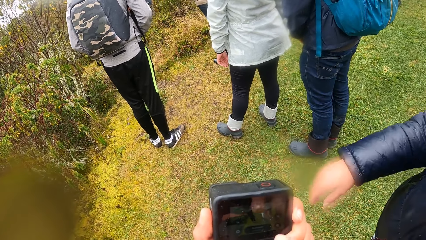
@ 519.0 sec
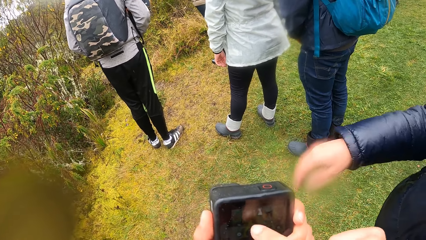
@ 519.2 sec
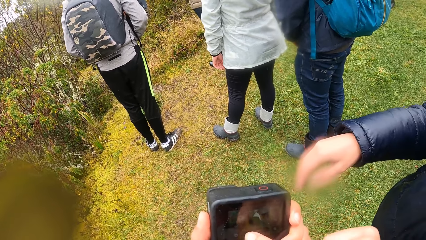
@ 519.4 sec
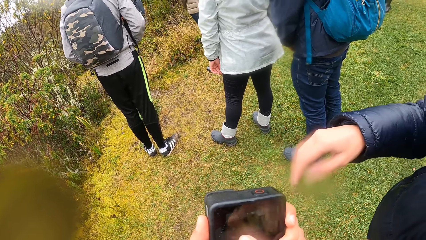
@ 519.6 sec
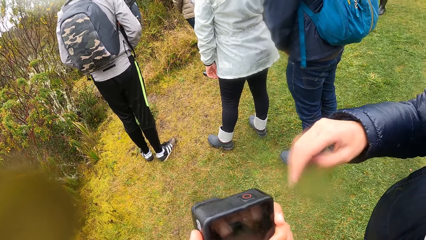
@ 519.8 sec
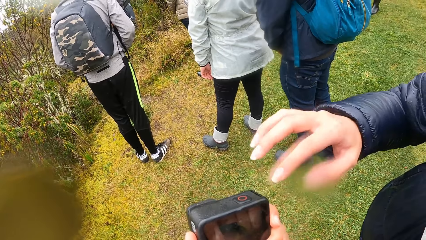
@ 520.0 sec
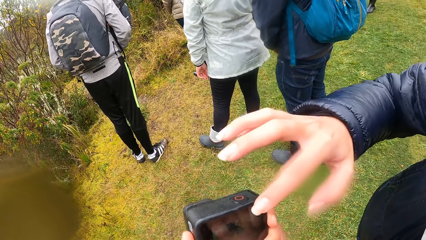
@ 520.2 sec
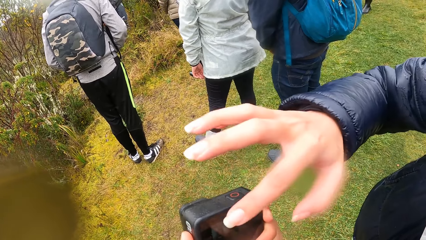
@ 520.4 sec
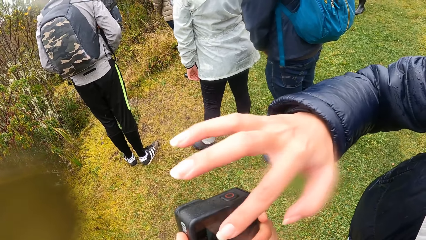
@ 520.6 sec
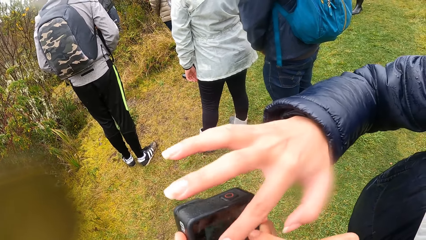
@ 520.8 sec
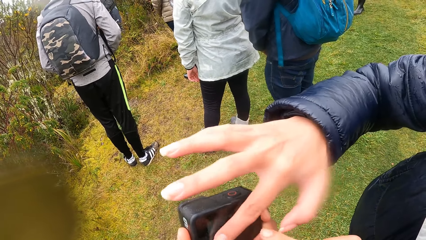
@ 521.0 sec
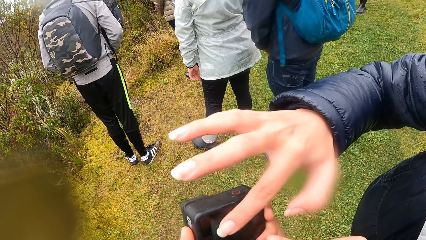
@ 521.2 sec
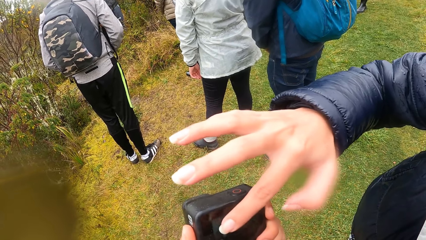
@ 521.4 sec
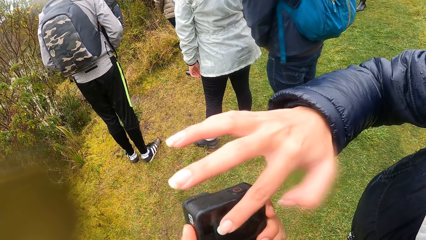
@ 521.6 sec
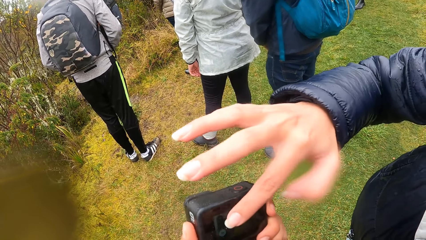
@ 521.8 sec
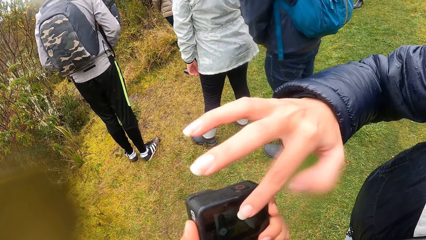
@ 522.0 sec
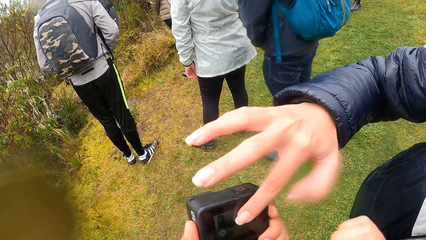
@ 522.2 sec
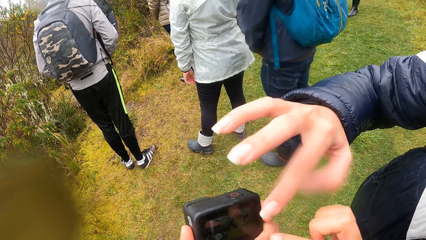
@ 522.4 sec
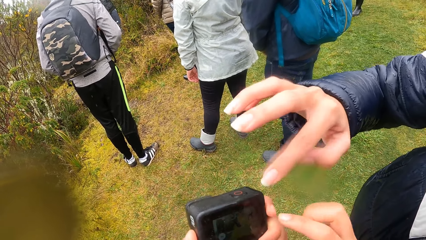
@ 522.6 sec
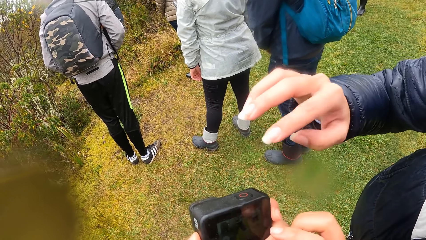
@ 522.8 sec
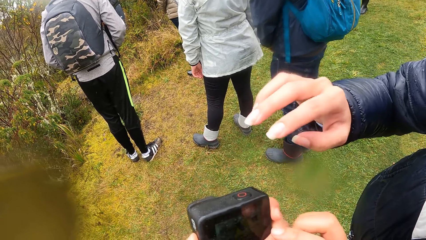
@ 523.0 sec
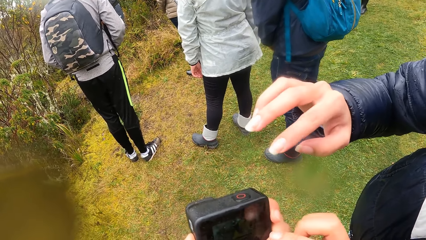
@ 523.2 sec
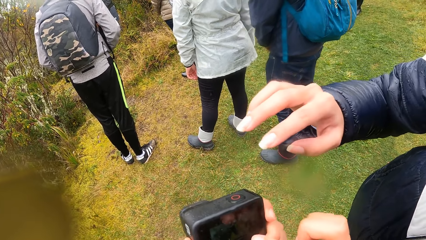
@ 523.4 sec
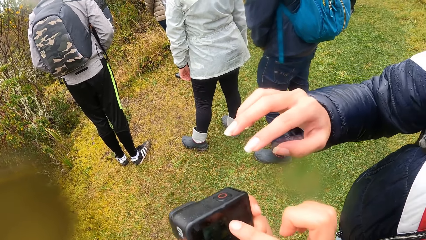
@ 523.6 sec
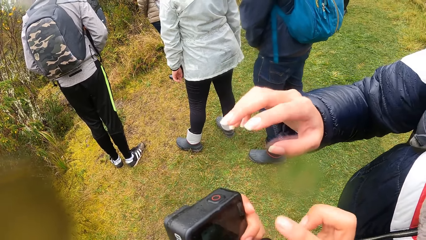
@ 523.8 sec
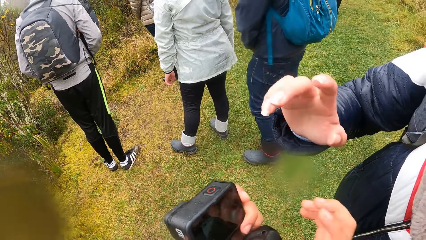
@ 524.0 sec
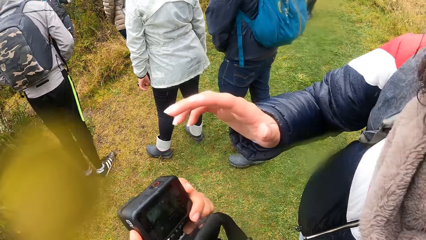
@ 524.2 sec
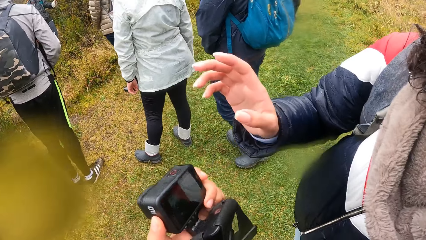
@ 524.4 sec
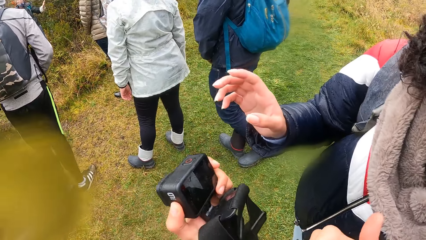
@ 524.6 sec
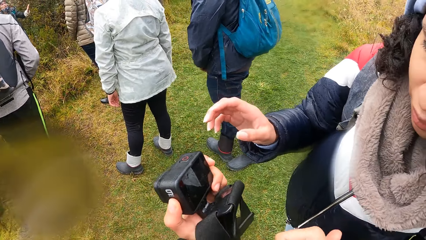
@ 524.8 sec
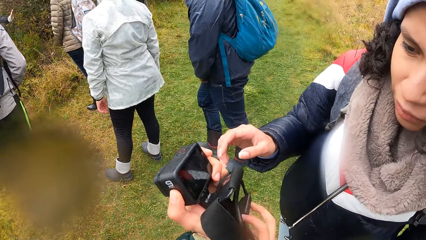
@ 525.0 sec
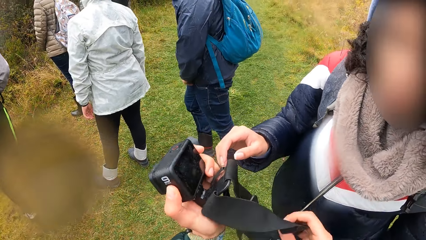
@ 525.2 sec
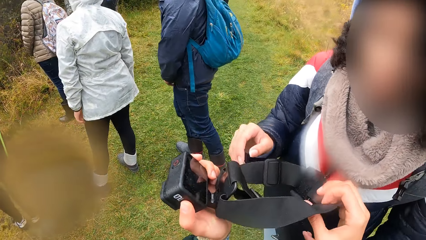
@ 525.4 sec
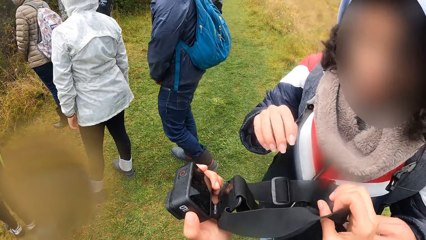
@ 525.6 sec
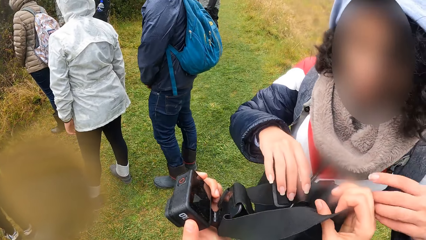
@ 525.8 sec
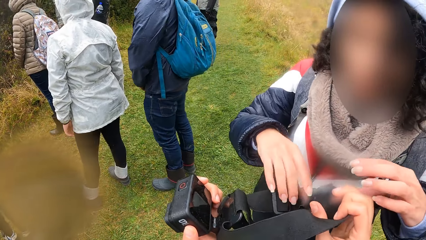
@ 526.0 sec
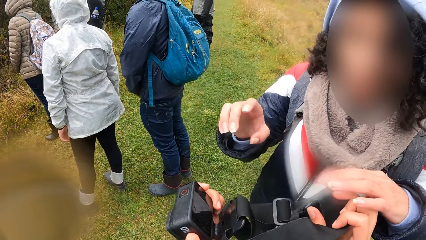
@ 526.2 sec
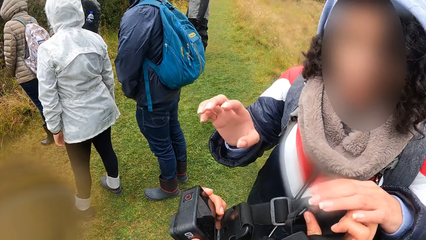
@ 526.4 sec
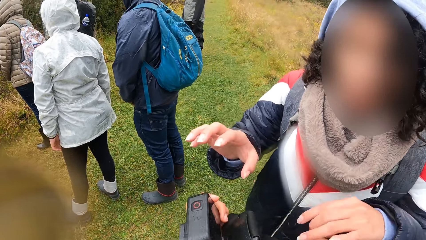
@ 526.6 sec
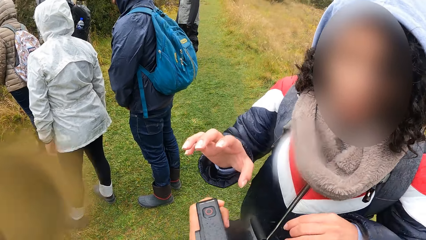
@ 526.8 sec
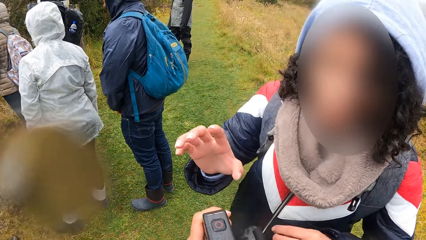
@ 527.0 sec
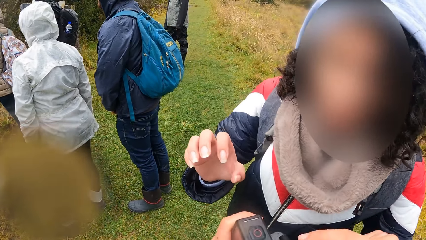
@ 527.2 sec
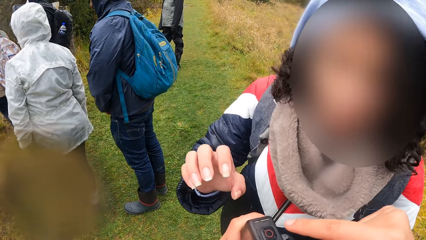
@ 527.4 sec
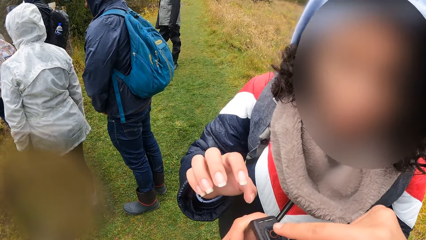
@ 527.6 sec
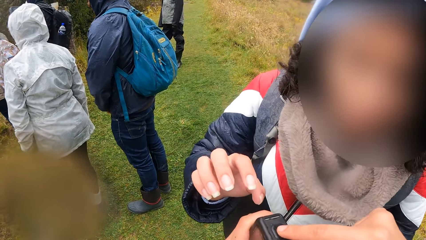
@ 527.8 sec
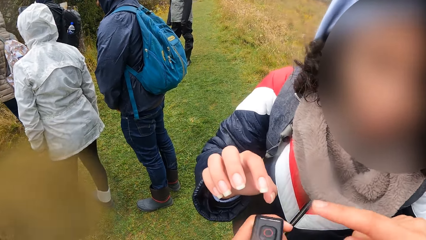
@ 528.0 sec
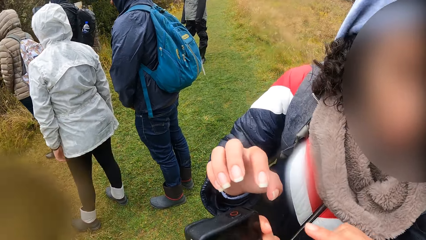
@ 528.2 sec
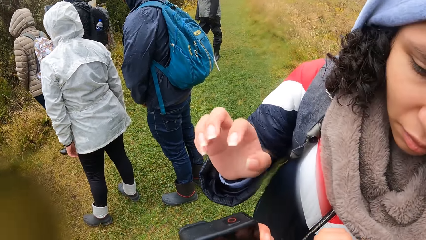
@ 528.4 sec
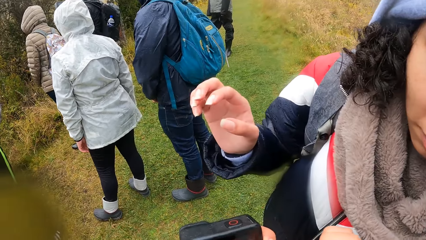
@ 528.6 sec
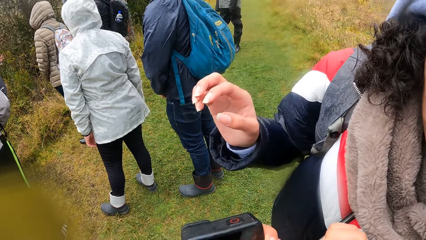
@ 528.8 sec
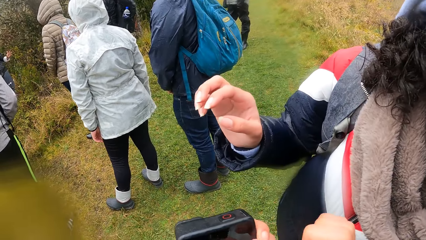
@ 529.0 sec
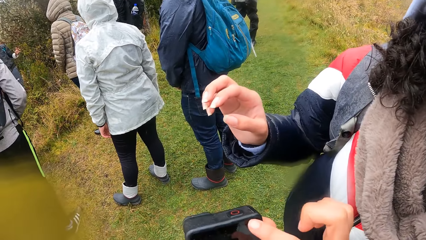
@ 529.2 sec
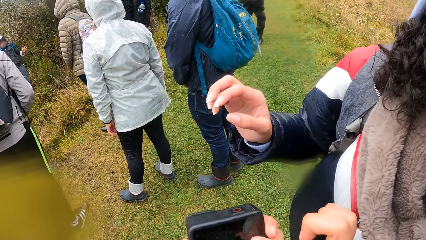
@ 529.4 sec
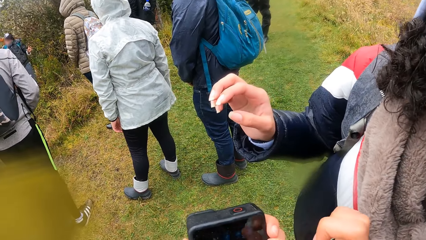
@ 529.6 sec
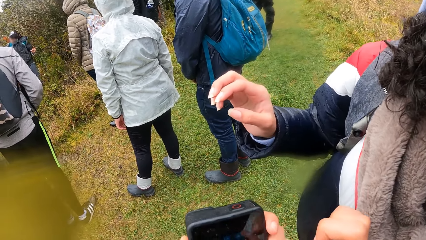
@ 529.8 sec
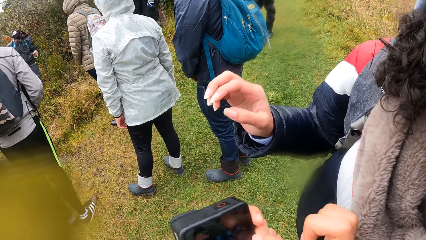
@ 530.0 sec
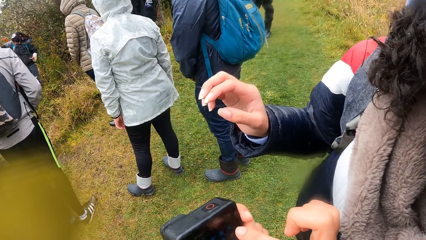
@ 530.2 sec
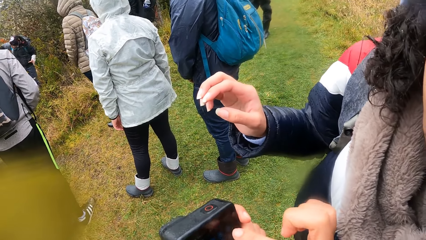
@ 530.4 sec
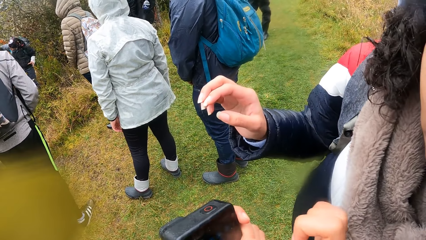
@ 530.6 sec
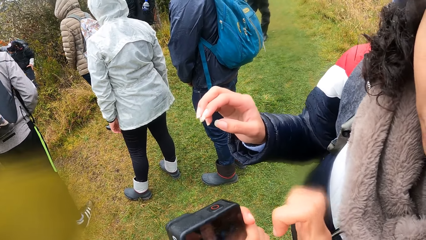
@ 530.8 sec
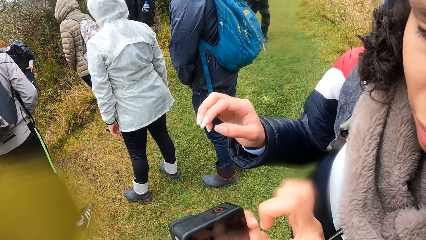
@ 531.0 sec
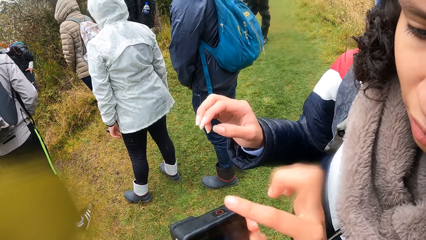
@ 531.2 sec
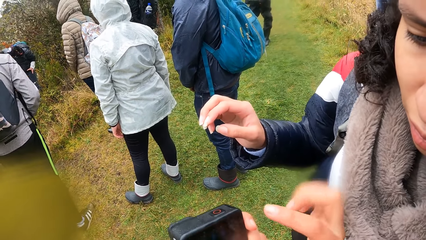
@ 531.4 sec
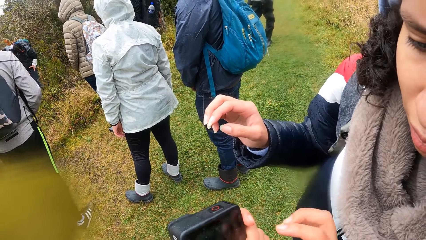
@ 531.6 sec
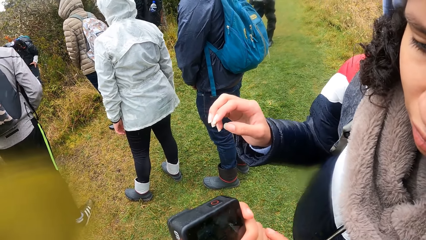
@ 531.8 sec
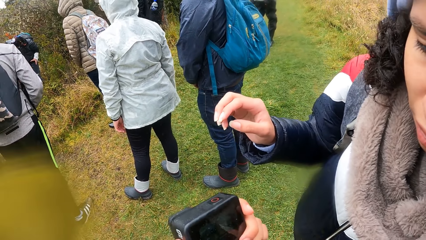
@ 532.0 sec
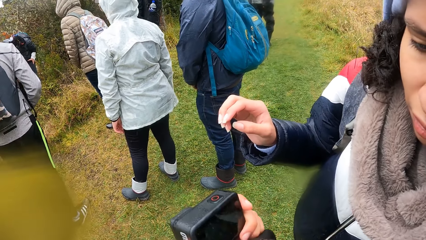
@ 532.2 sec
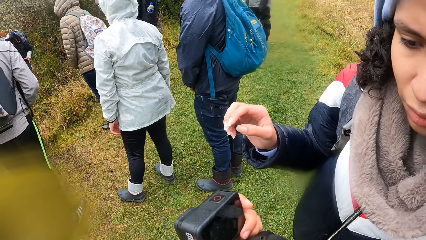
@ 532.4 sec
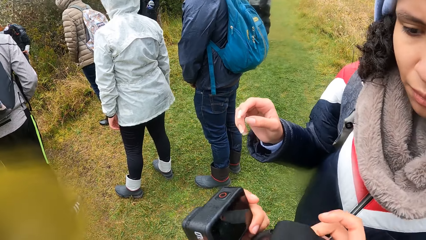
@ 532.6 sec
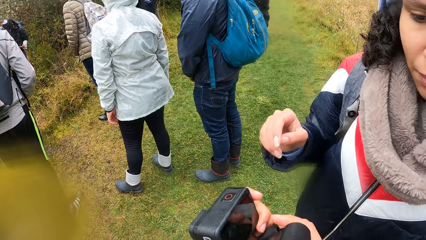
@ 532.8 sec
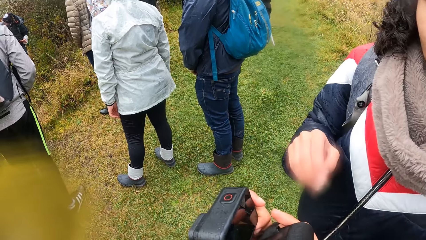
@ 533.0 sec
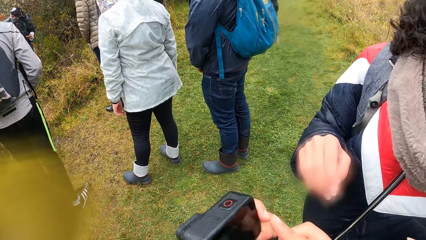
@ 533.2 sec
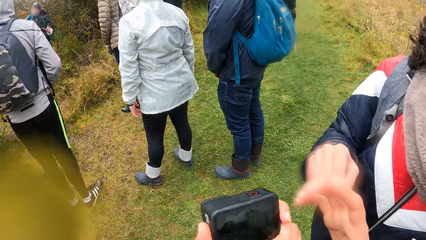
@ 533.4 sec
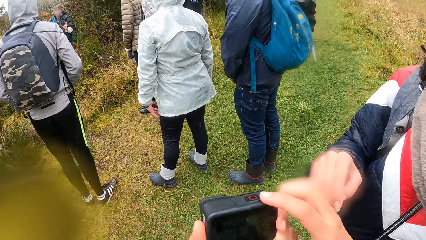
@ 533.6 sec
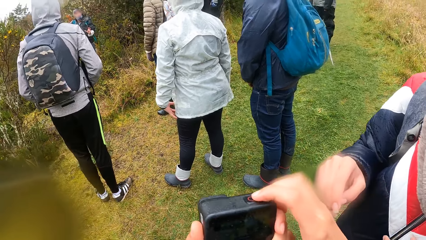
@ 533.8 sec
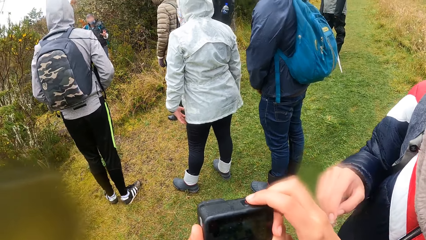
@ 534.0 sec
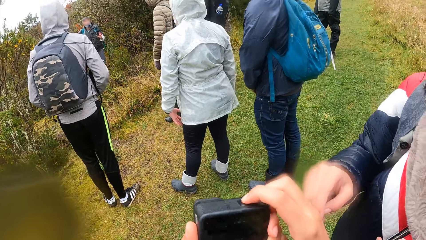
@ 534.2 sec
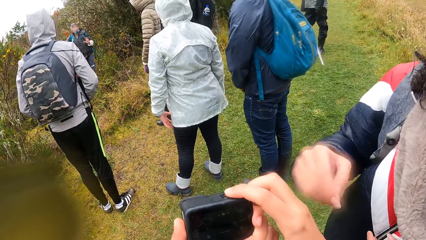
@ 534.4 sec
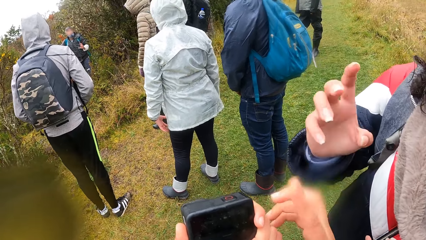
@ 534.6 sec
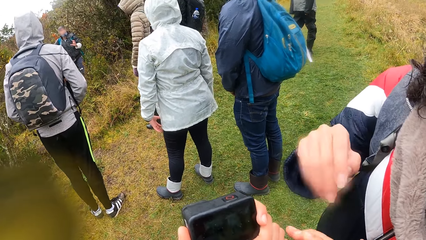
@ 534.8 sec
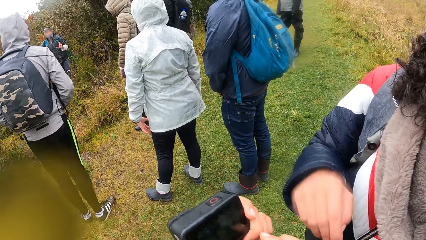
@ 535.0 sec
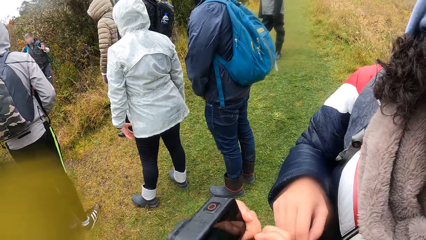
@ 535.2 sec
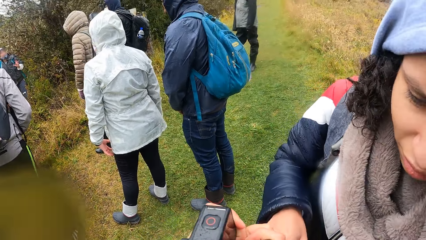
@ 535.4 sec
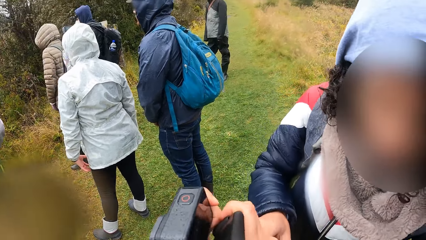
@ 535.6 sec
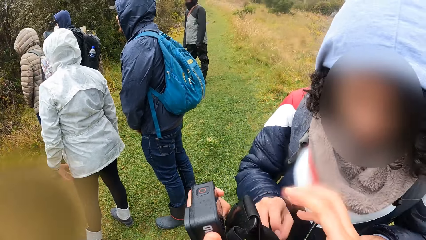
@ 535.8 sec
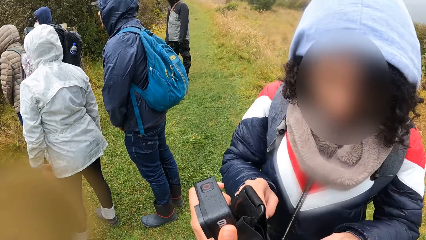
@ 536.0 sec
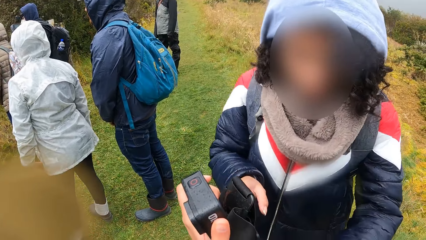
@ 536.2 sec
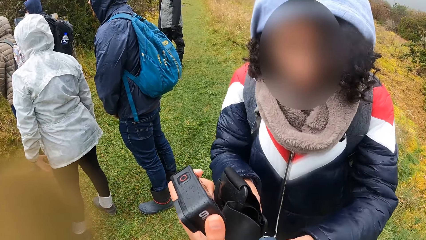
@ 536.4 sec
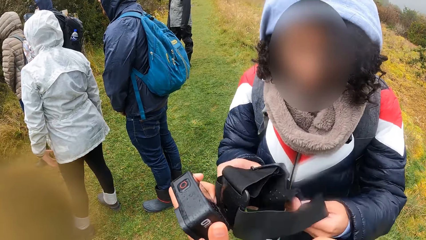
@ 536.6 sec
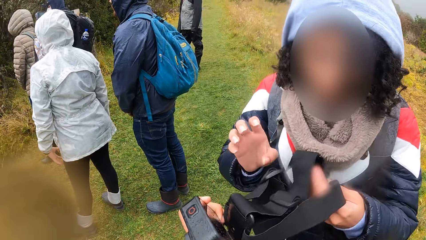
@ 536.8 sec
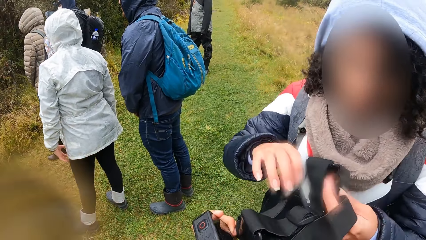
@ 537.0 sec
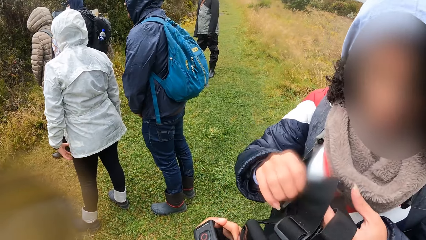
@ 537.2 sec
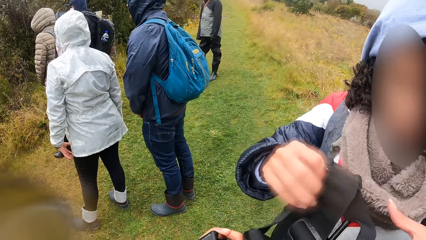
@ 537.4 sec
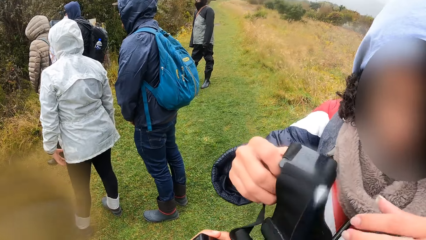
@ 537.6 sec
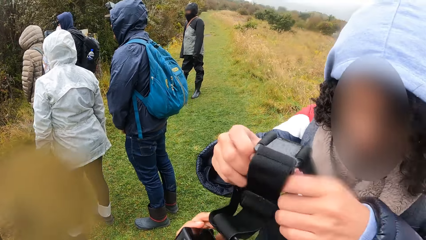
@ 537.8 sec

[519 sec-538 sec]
The woman taps on the camera. She operates the camera with her right hand. The camera wearer taps on the camera. He holds the camera head strap with his right hand. He explains the camera feature to the woman. The woman touches the camera head strap with her right hand. She places her left hand on the camera wearer's right hand. The camera wearer touches the camera with his right index finger. He places his right hand on his left hand. He holds the camera head strap with his right hand. He removes his right hand from the camera head strap. He presses the camera with his right hand. He presses the camera head strap with his right hand. The woman collects the camera from the camera wearer with both hands. She holds the camera.
